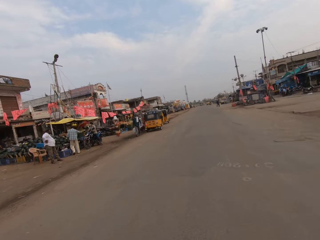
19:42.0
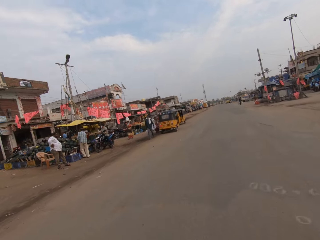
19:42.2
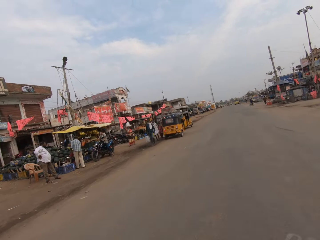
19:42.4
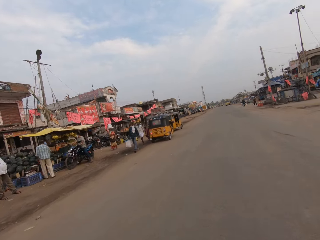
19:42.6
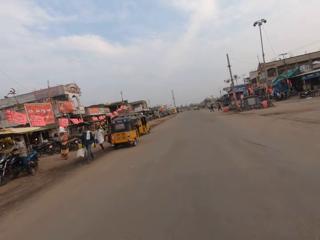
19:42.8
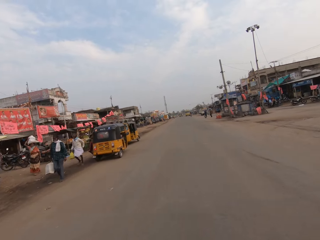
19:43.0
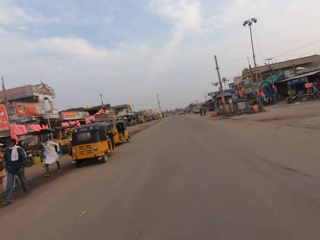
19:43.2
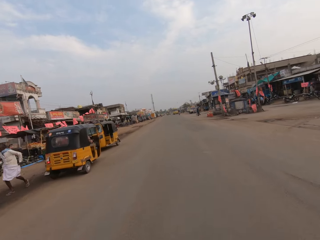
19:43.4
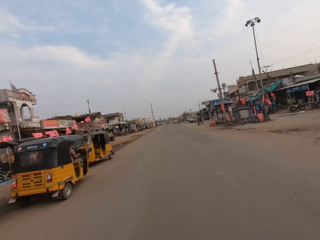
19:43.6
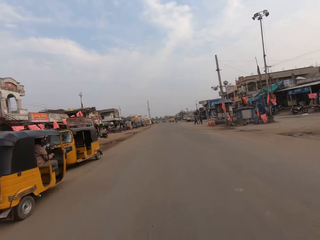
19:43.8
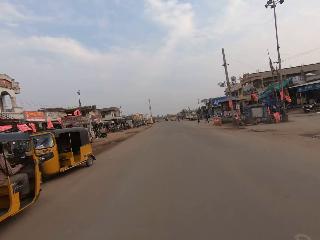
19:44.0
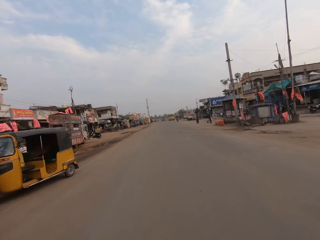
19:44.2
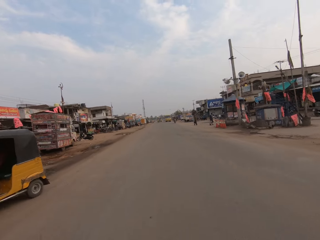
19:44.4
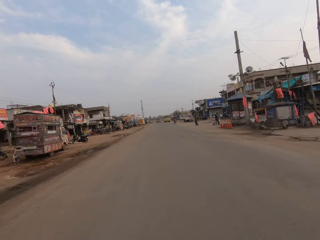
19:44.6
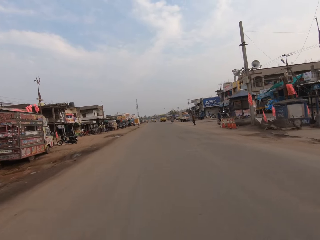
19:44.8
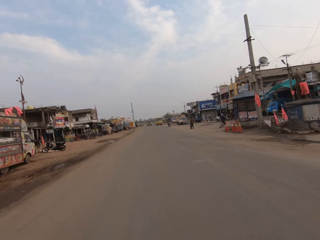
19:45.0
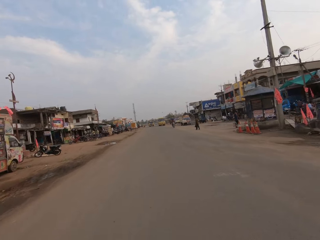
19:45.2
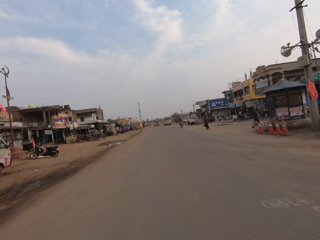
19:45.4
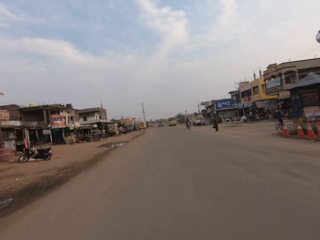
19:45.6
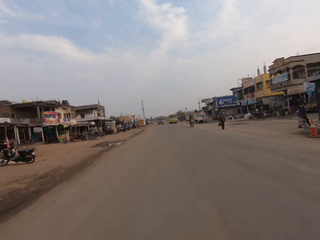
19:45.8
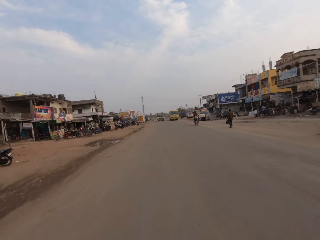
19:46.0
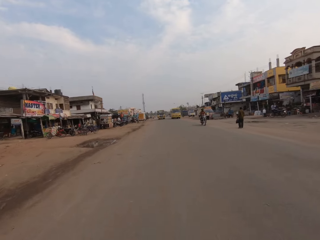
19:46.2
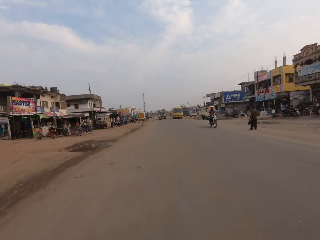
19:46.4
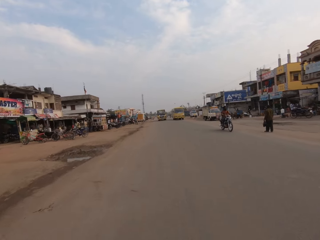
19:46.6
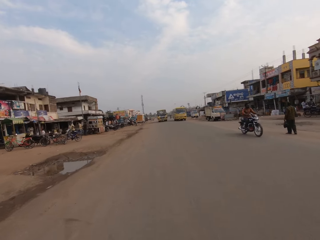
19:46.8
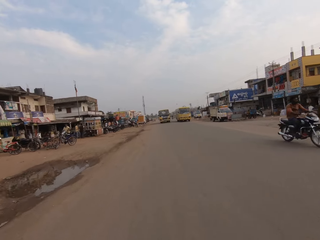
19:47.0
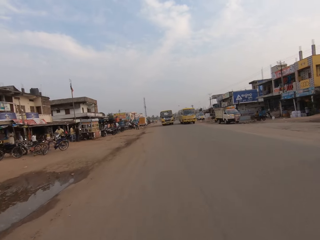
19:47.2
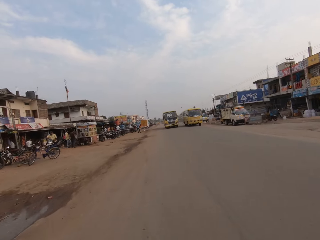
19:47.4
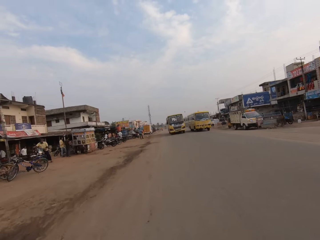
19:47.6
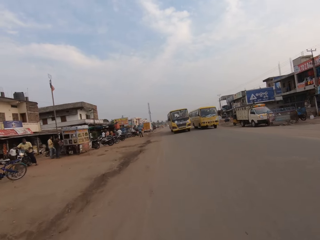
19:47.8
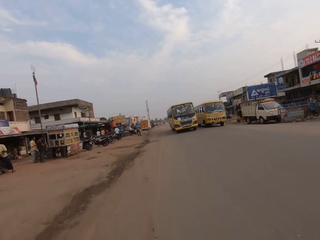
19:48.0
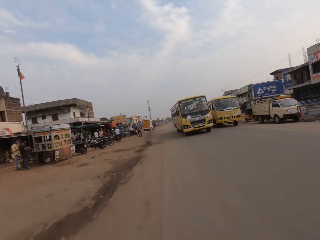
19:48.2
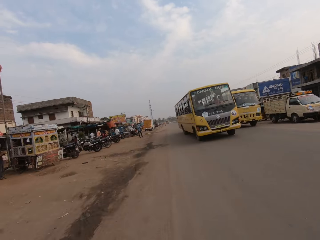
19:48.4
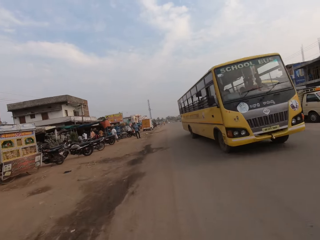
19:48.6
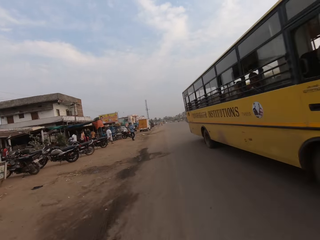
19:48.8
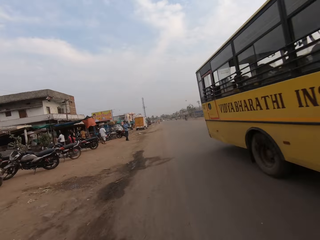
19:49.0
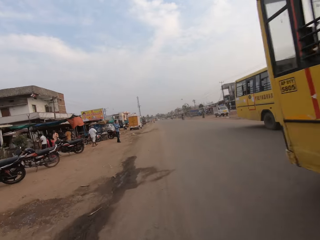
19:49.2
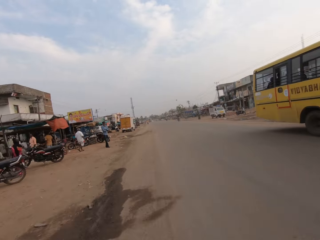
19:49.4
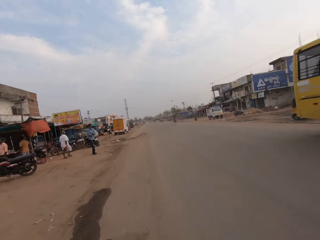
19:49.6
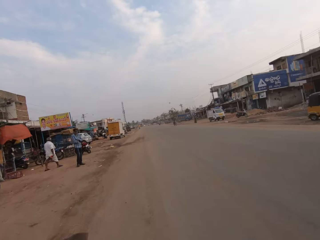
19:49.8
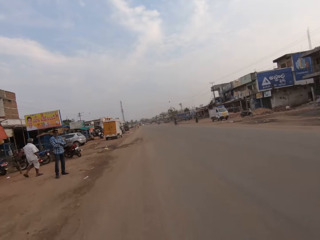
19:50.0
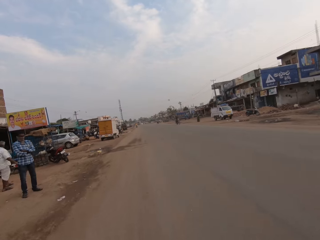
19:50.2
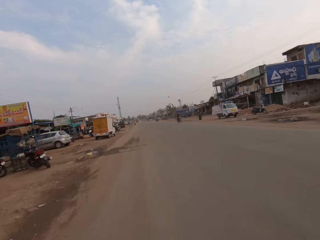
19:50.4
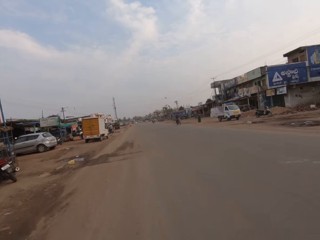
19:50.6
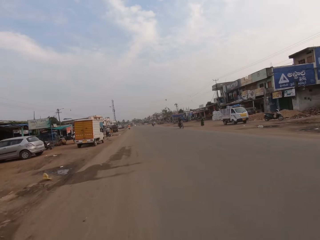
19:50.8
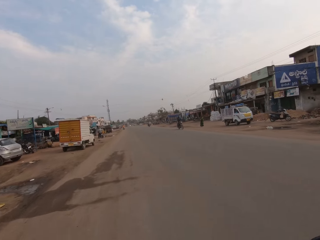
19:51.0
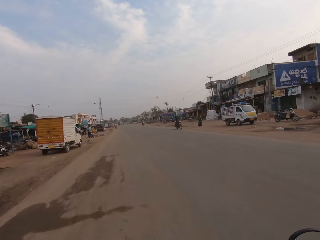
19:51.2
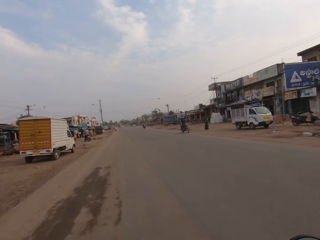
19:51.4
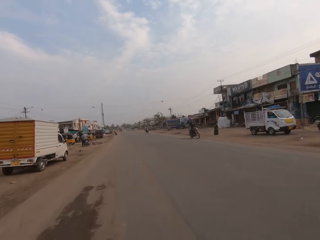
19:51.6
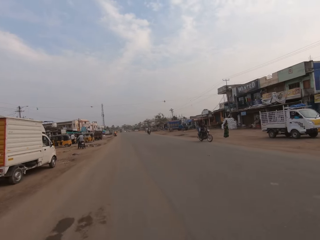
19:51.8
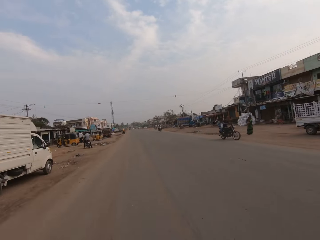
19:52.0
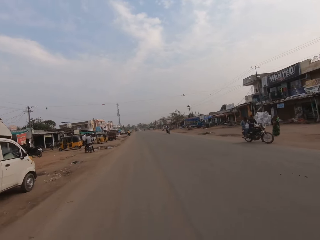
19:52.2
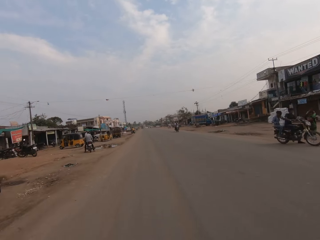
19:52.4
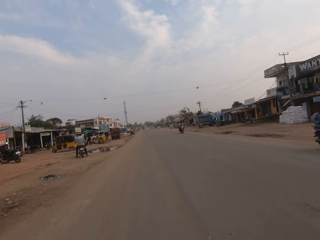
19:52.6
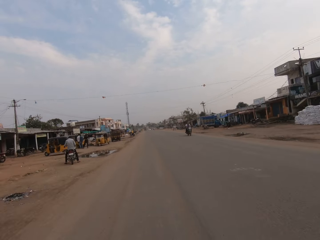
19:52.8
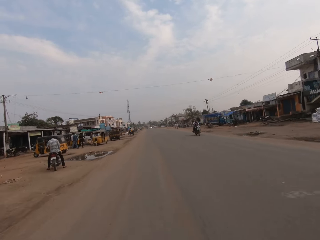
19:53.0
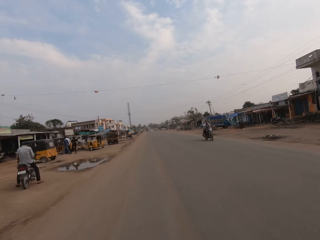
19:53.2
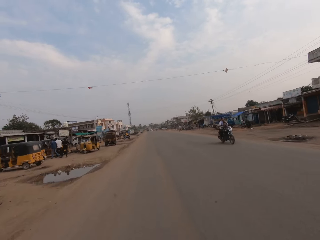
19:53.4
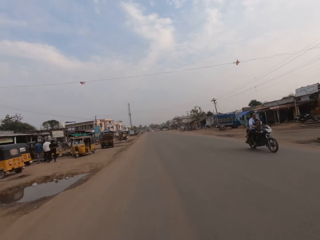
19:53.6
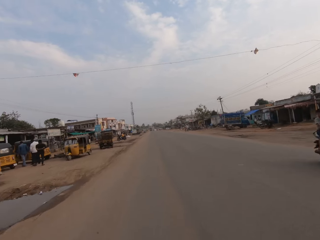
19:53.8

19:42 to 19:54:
The camera wearer beeps a horn. They ride along a busy highway.

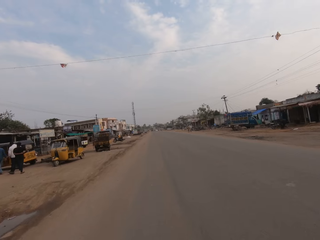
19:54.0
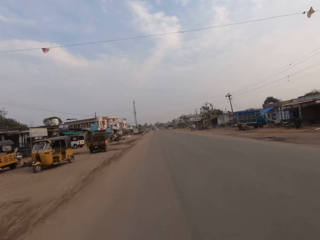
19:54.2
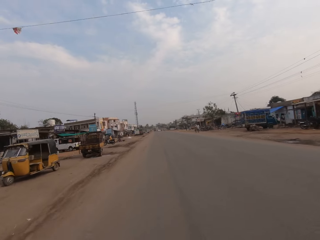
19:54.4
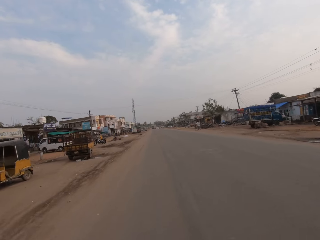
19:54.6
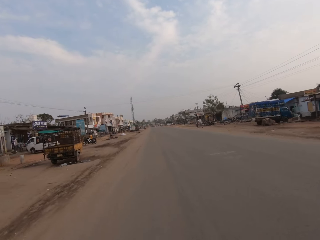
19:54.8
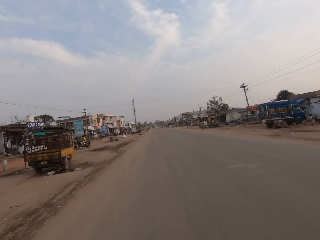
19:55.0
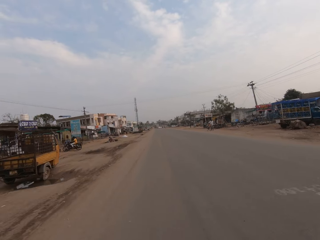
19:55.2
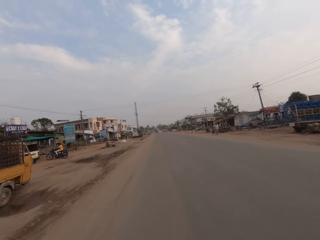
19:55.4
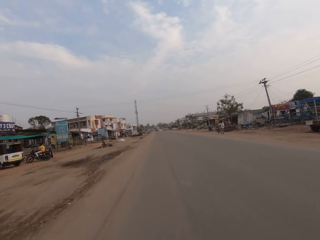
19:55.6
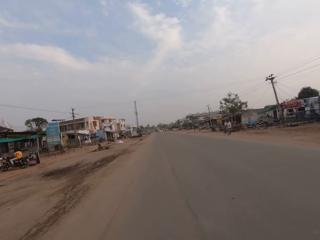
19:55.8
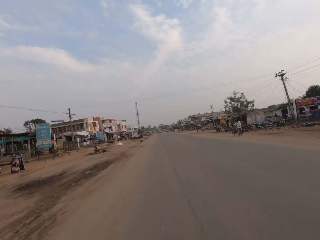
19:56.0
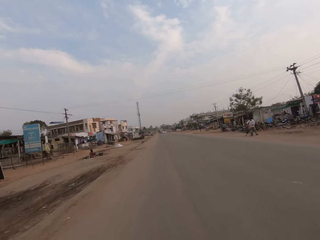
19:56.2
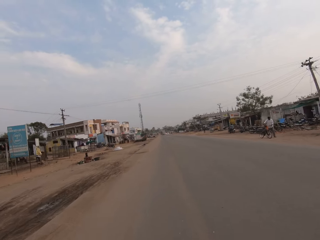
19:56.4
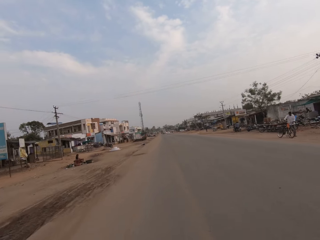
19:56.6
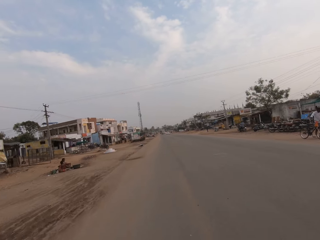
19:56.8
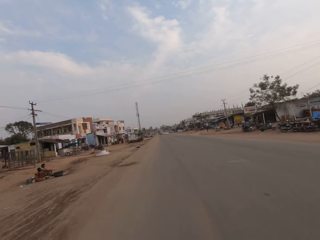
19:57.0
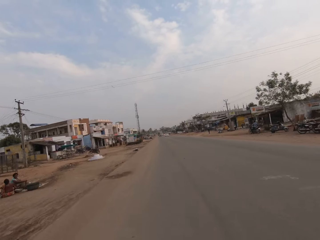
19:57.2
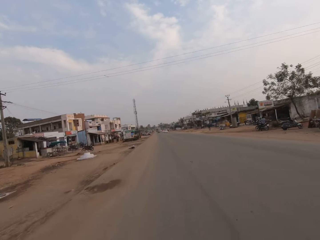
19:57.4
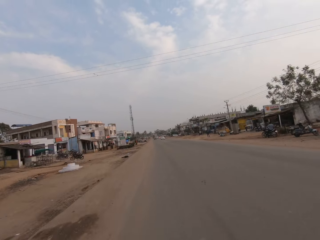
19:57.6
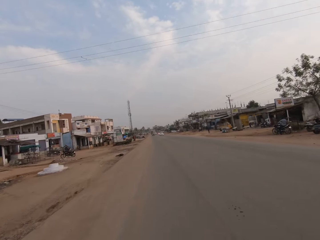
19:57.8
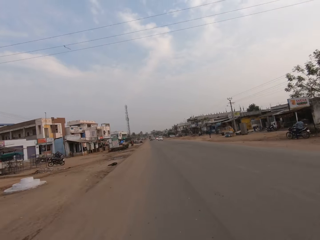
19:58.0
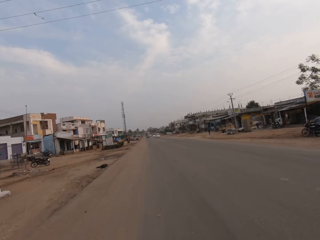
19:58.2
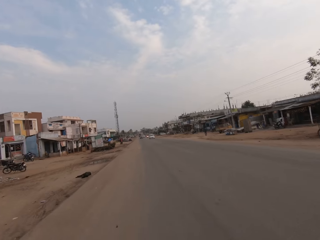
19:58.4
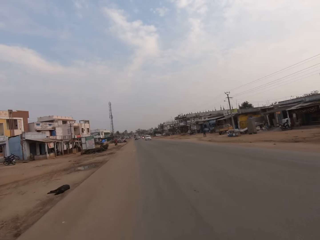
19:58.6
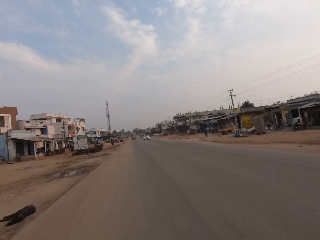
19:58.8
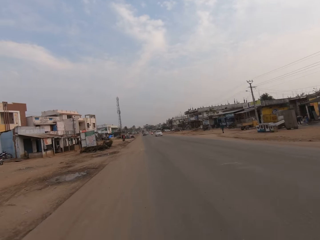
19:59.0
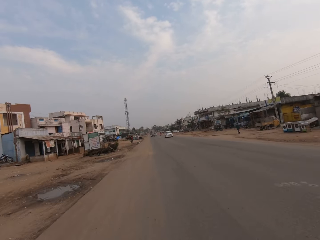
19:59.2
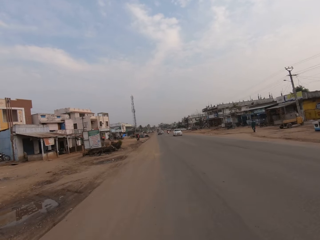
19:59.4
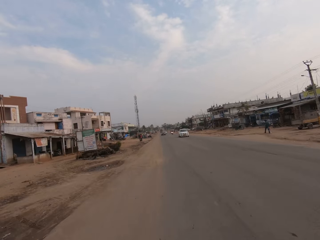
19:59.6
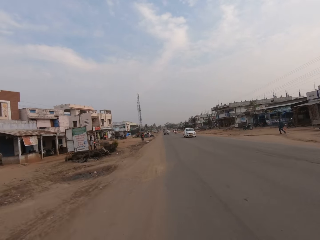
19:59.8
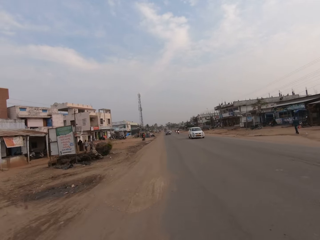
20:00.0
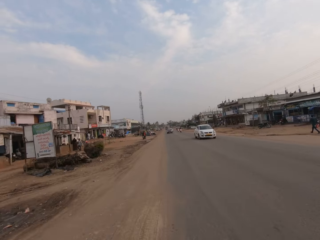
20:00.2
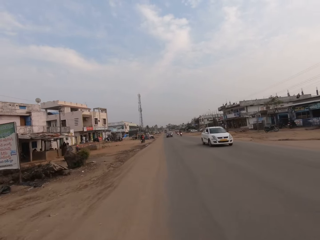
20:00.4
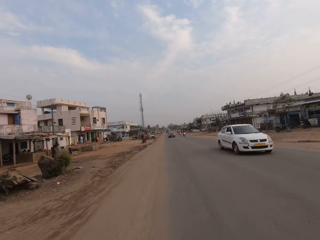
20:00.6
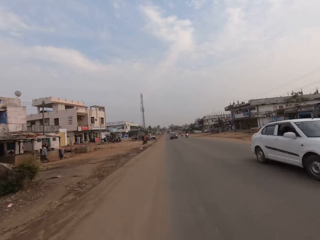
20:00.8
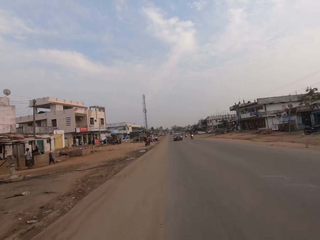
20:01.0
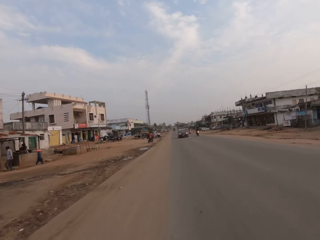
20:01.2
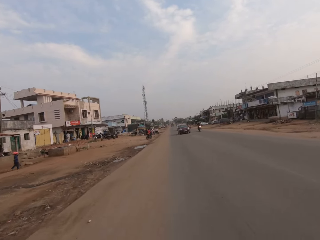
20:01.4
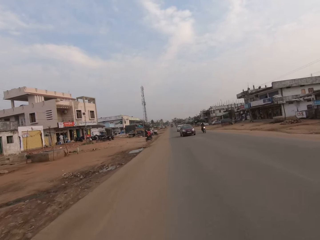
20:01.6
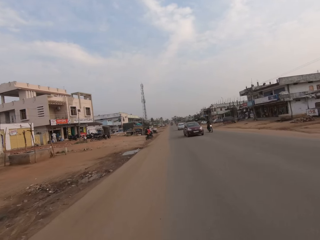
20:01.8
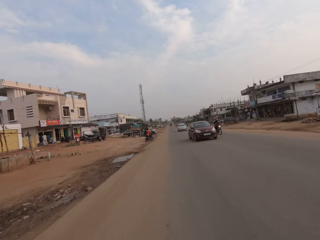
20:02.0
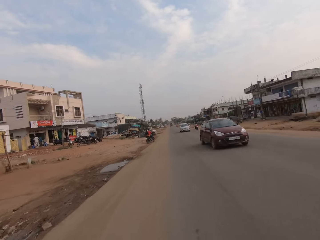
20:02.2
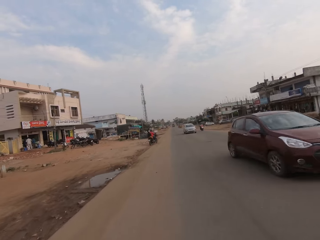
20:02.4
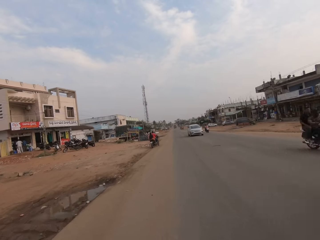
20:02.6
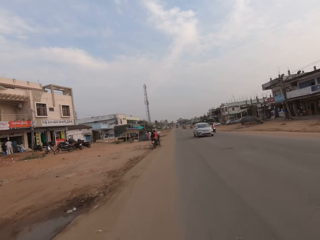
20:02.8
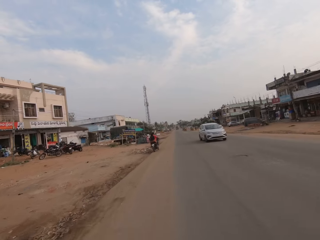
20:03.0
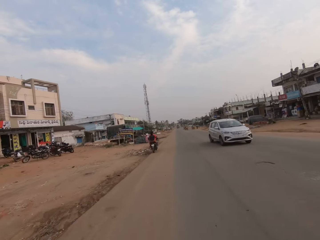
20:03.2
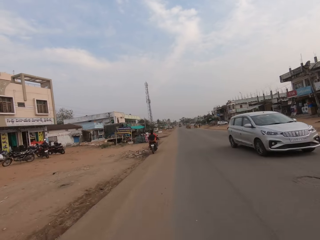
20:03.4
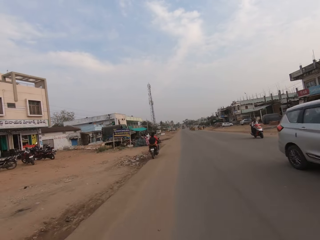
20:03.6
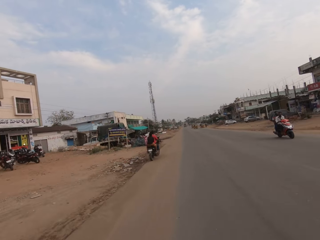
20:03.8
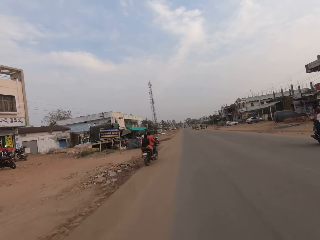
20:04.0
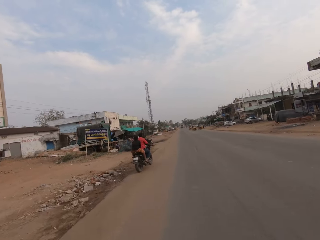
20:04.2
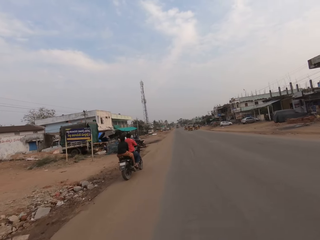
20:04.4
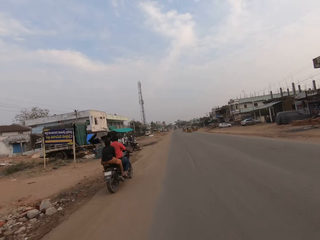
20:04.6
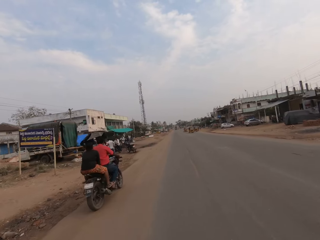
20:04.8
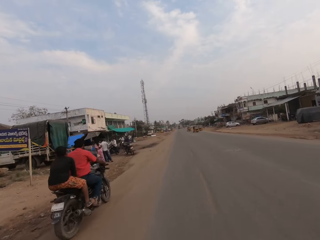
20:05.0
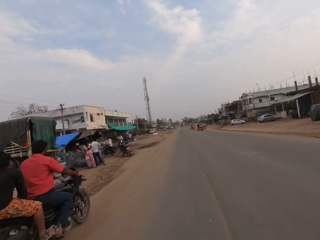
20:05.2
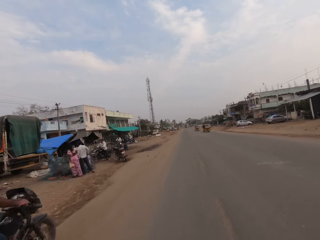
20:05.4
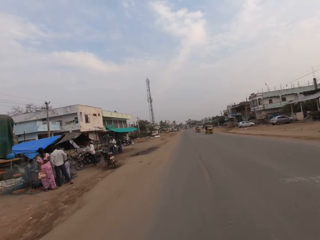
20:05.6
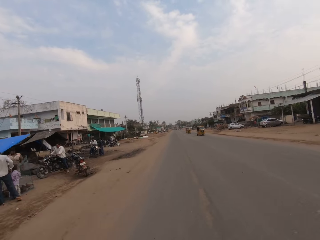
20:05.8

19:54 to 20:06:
The camera wearer rides the motorbike past a white car. They ride the motorbike past a wine color car. They ride the motorbike past a white SUV. They overtake a motorcycle on the road.
